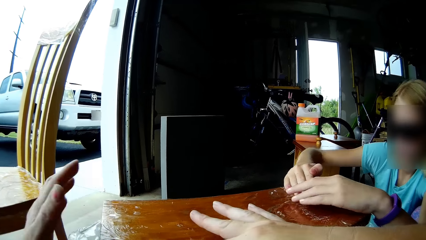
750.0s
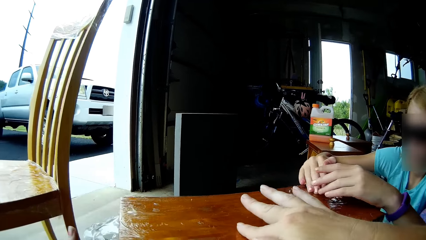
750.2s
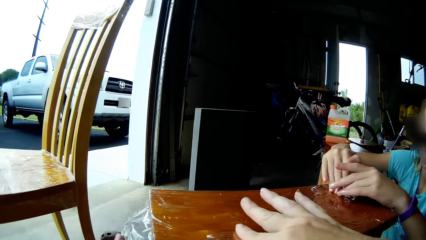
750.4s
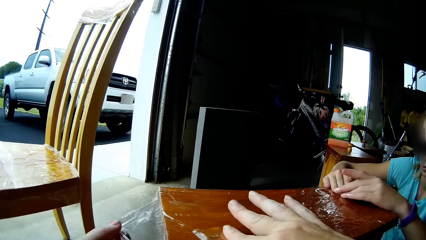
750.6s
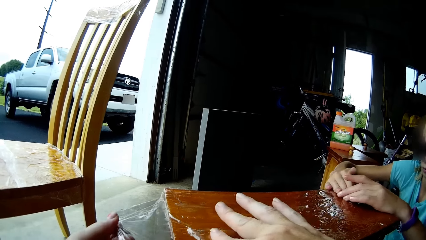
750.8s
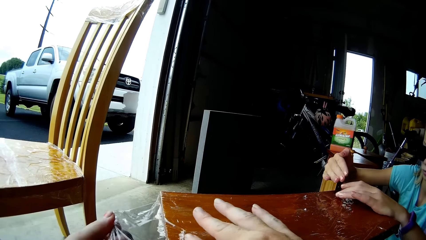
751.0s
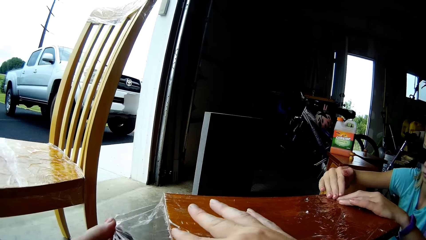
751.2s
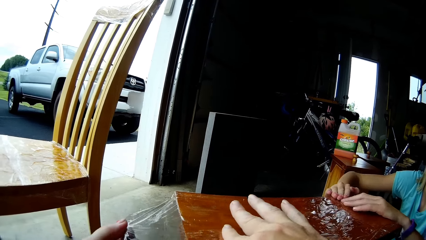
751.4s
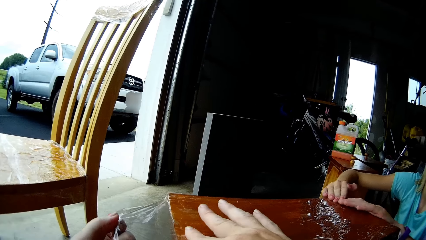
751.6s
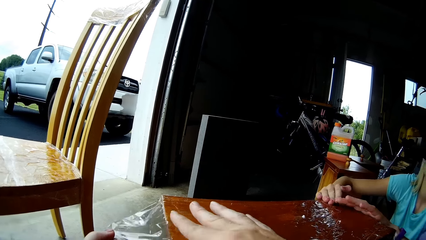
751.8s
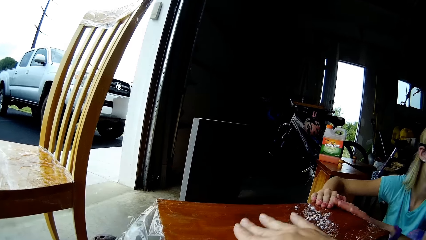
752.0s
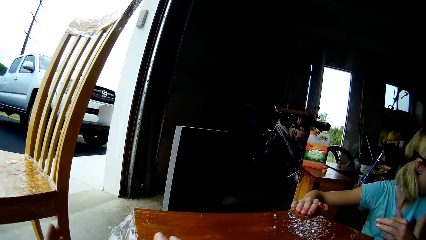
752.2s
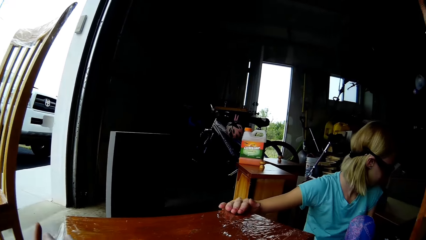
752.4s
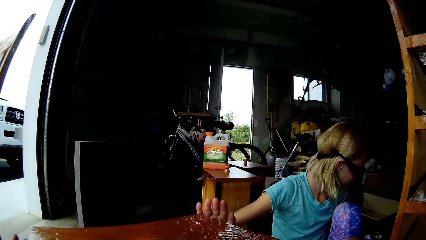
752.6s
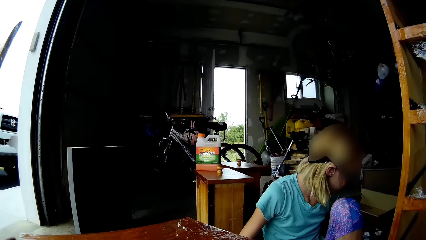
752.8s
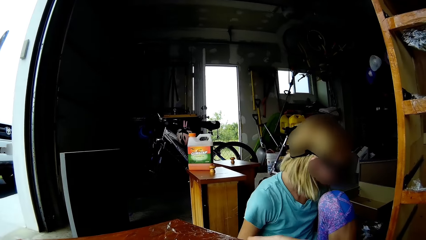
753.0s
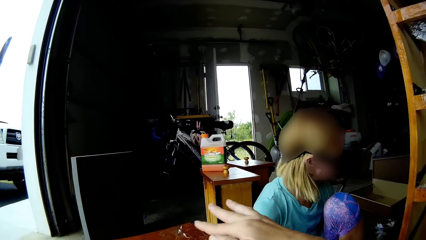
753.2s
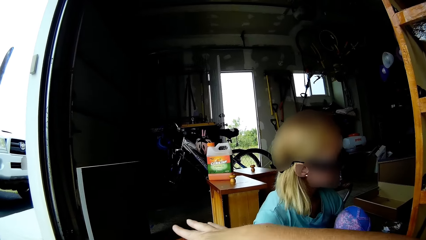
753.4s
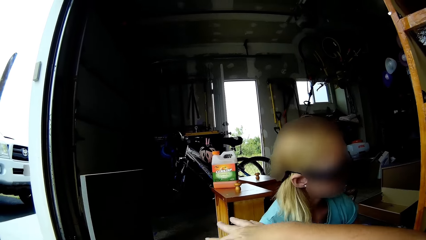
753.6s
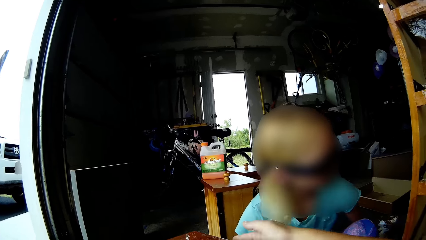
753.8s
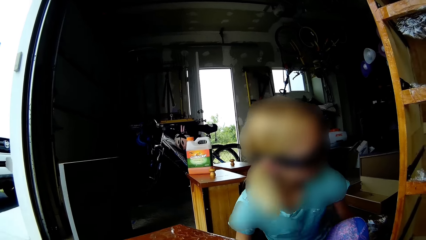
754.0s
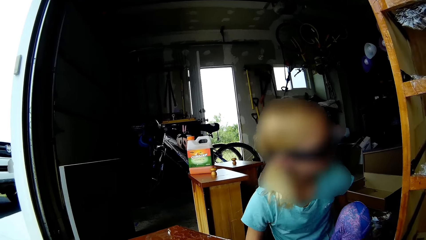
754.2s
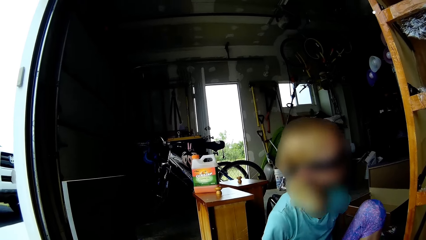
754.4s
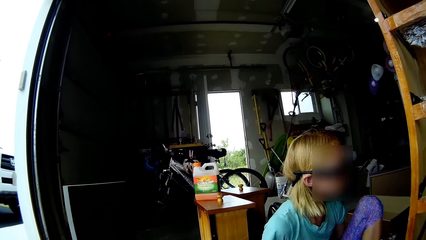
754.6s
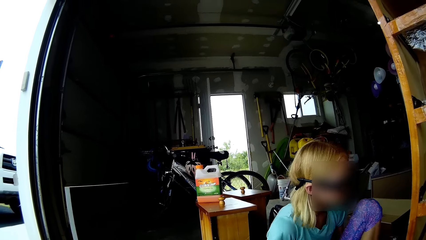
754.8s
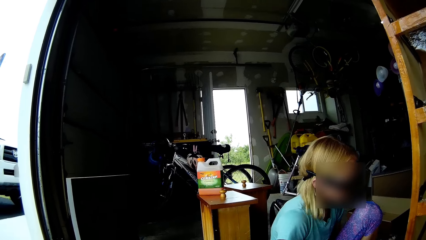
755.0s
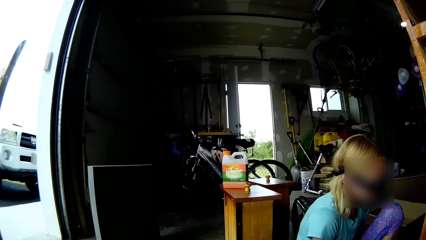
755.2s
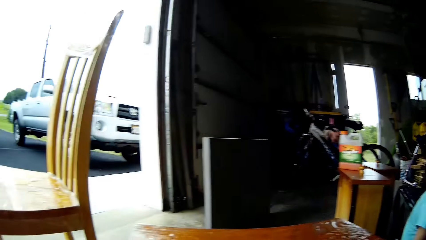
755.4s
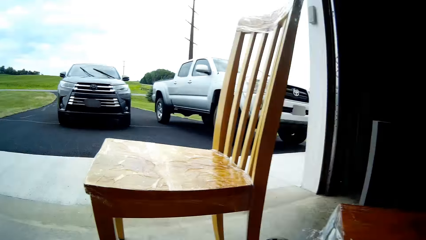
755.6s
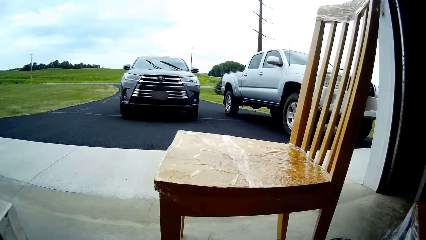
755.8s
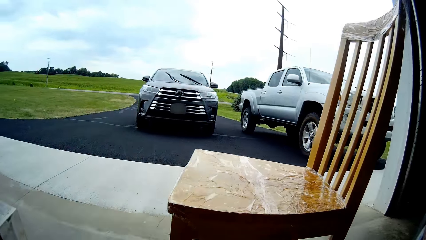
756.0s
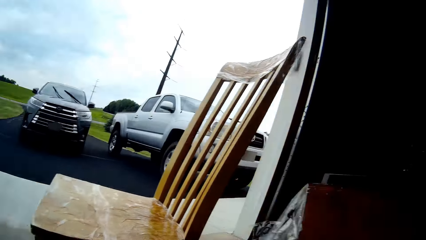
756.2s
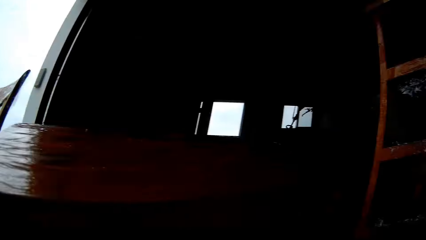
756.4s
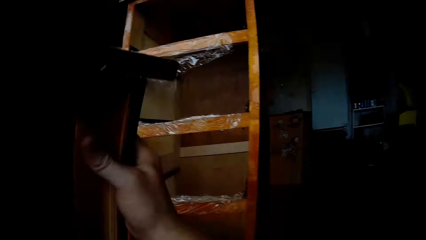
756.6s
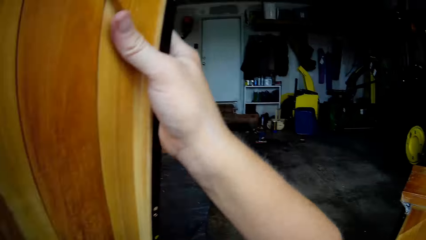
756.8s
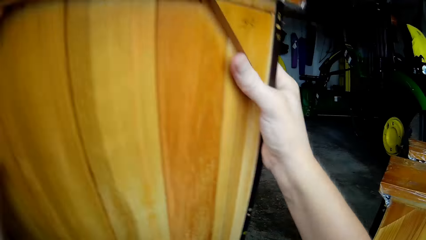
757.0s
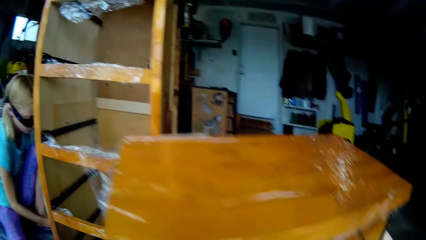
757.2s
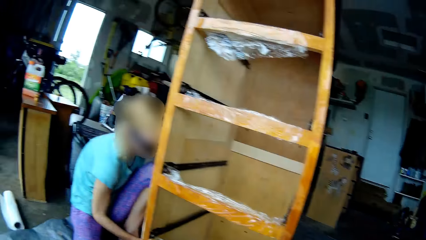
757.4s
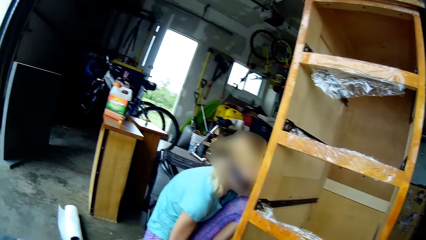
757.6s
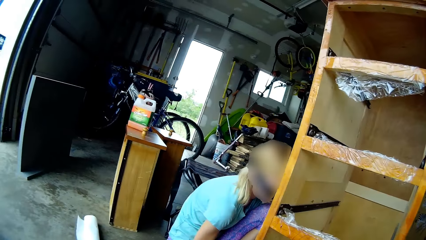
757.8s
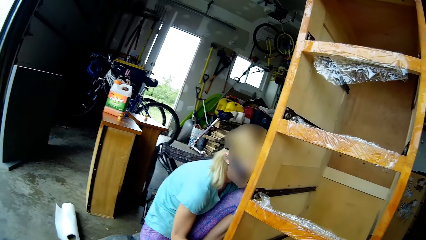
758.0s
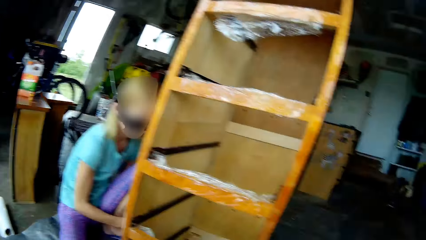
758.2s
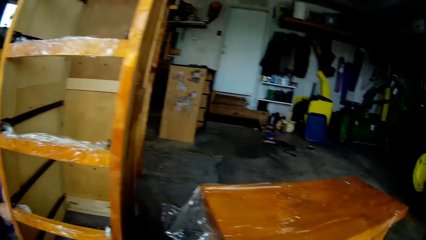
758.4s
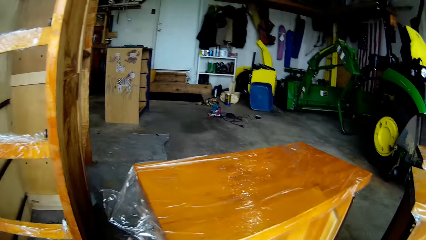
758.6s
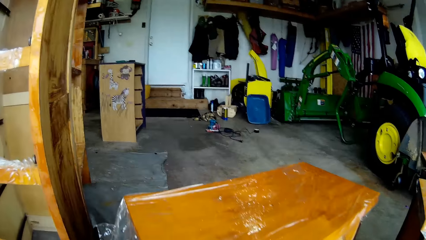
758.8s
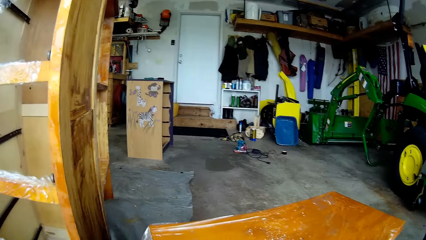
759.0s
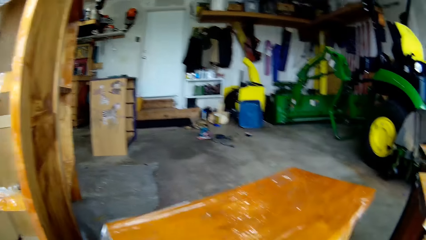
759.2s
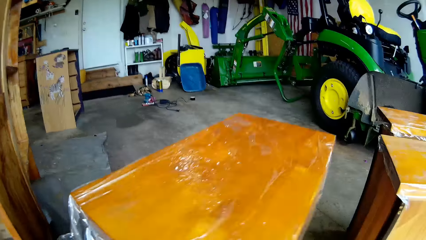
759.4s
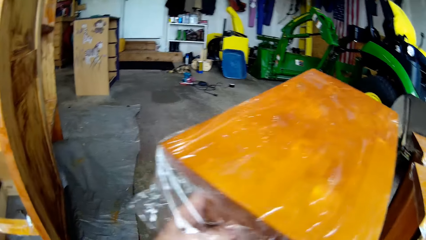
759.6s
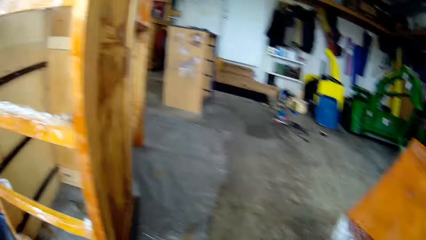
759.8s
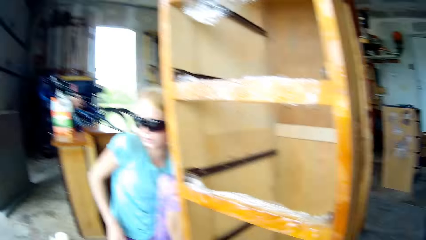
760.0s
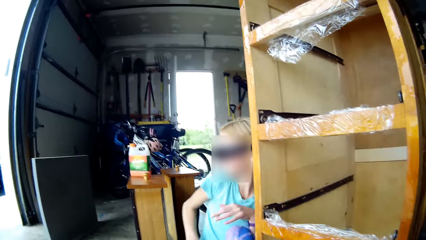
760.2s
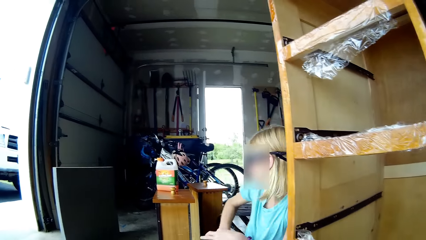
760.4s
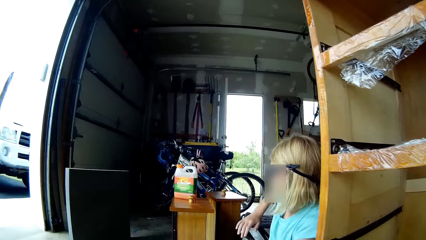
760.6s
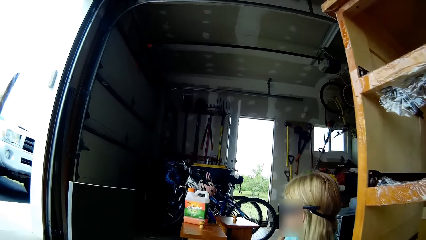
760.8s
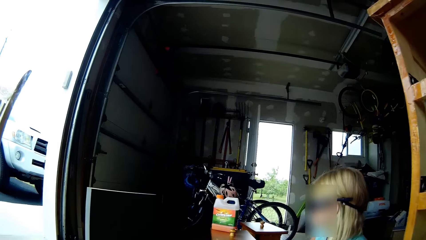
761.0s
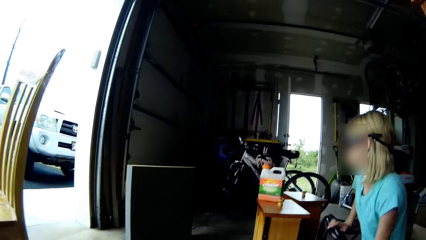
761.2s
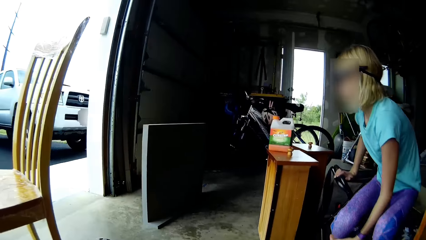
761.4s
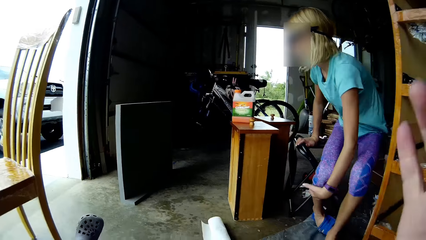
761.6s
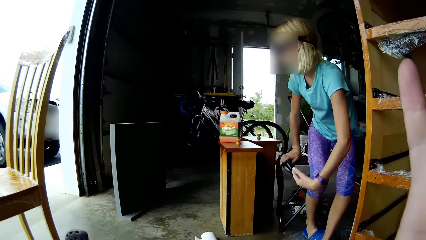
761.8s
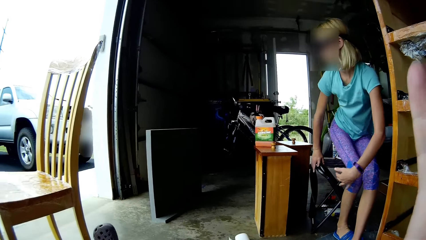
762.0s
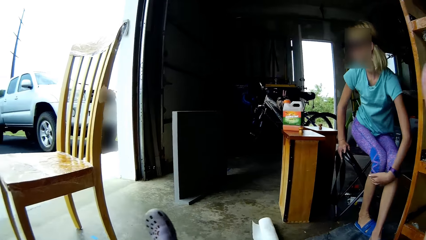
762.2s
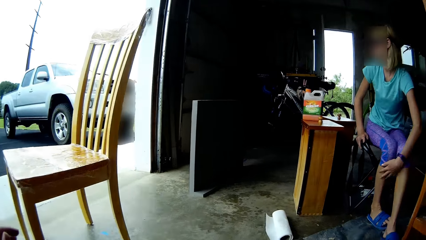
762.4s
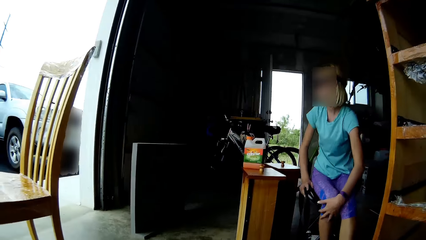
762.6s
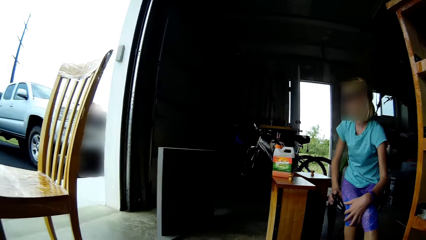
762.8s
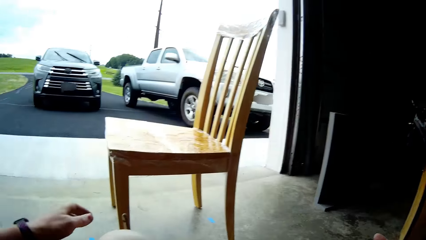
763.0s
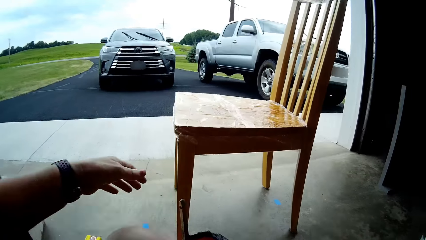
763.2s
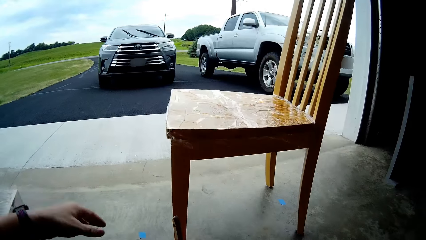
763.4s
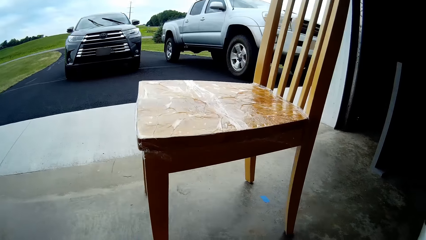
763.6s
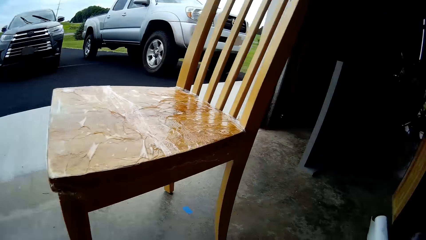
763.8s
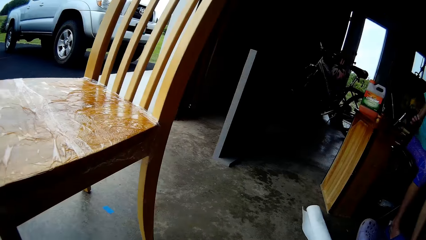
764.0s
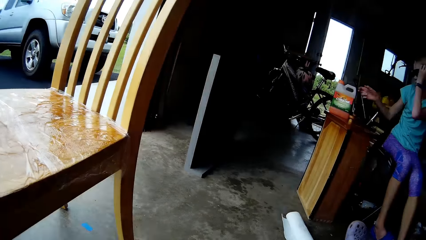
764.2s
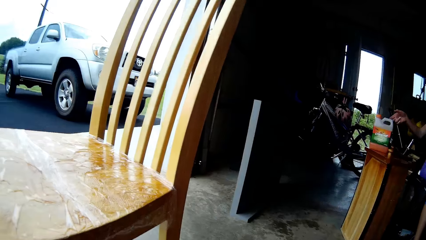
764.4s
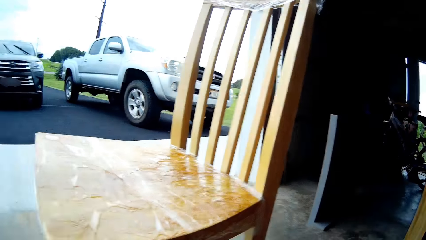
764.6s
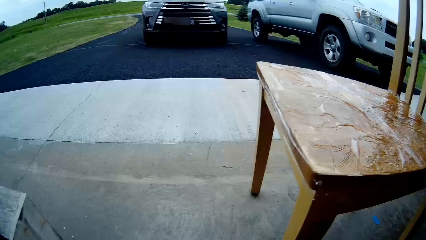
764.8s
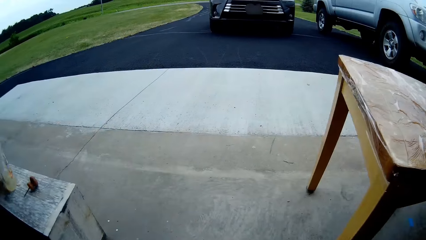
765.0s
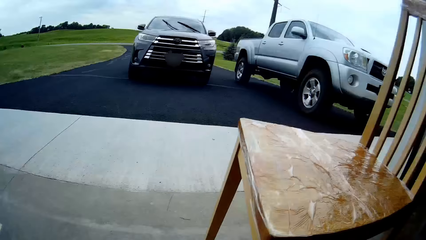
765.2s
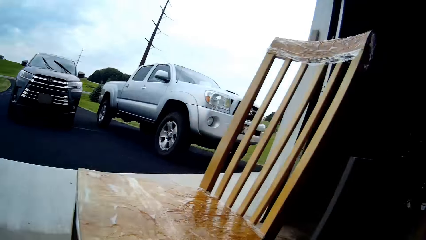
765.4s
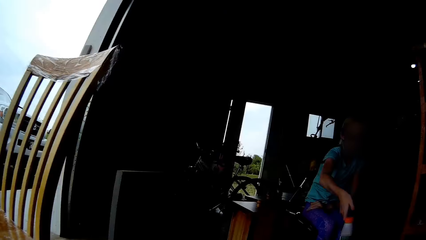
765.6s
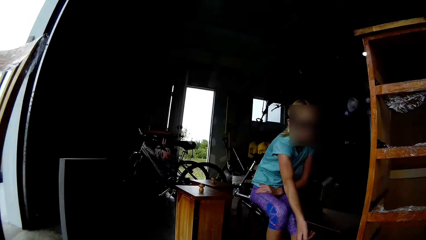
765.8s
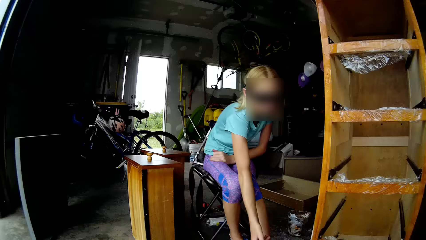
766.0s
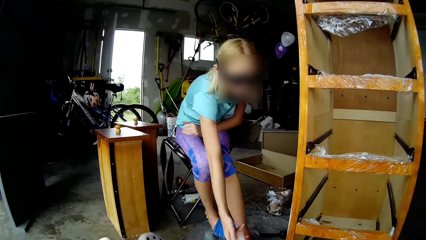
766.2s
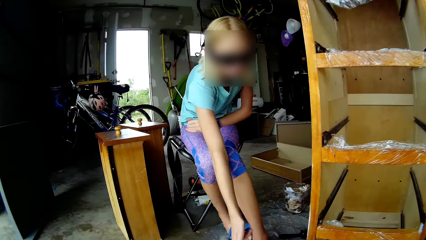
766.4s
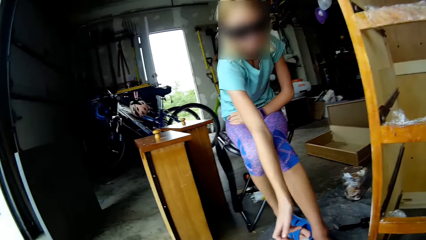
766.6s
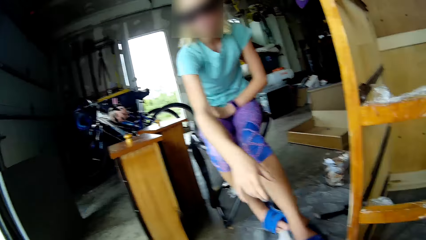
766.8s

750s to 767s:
The camera wearer fixes the foil paper well on the table. The lady moves the legs and turns. The camera wearer looks around. They move the hand, touch the table, and look around. They move the table. The lady looks around and stands up. She sits on the chair. The camera wearer shows gestures with hands. They look around. The lady puts something down. She bends.
